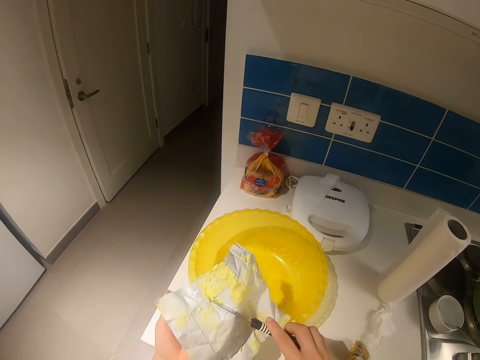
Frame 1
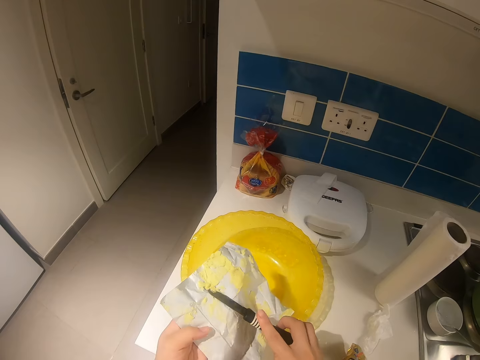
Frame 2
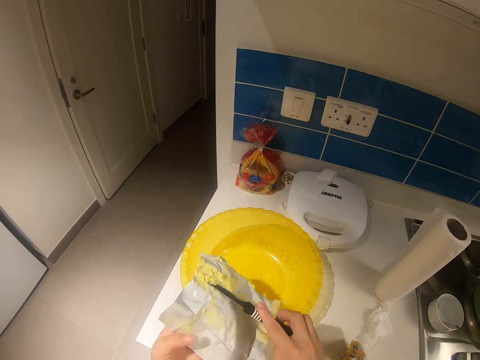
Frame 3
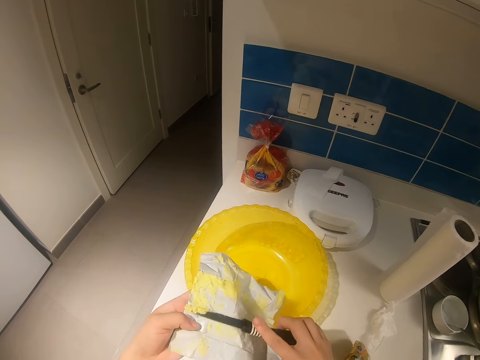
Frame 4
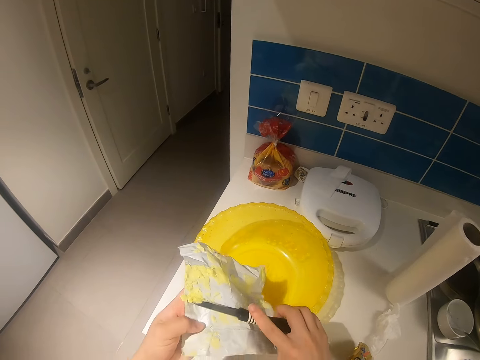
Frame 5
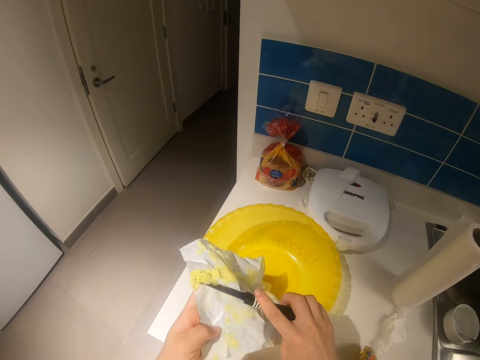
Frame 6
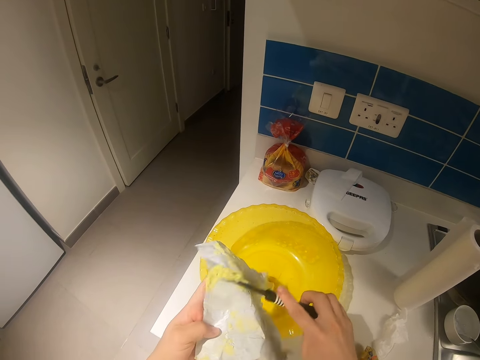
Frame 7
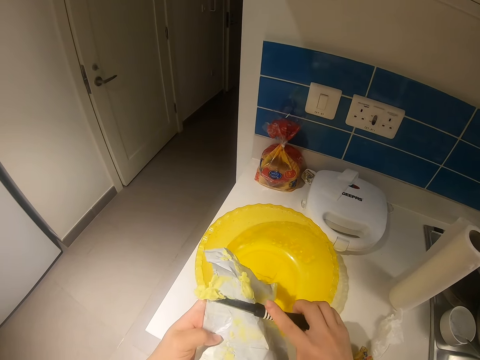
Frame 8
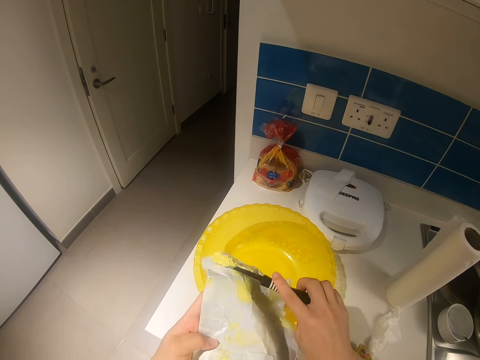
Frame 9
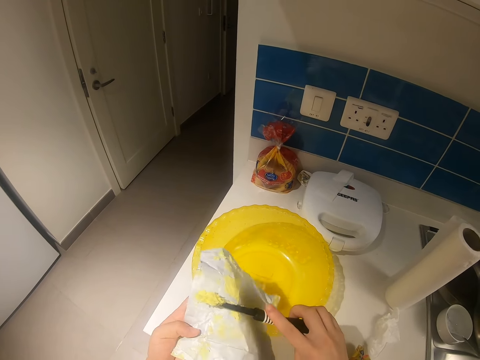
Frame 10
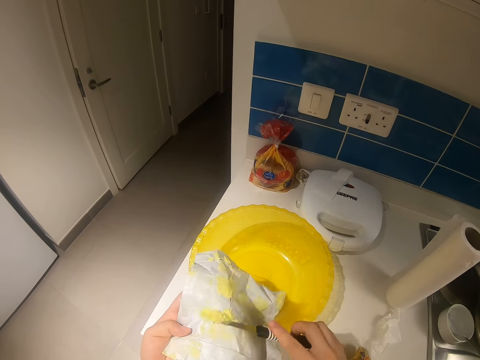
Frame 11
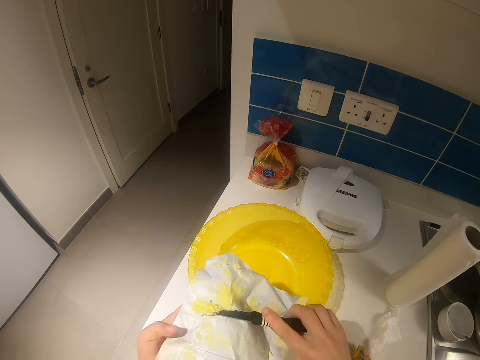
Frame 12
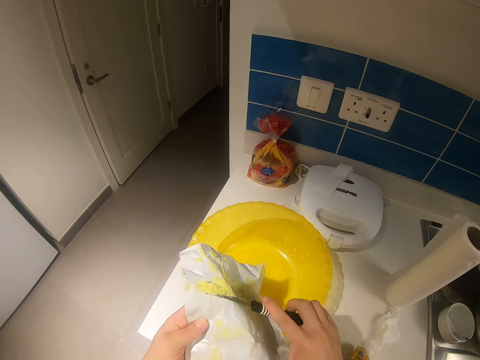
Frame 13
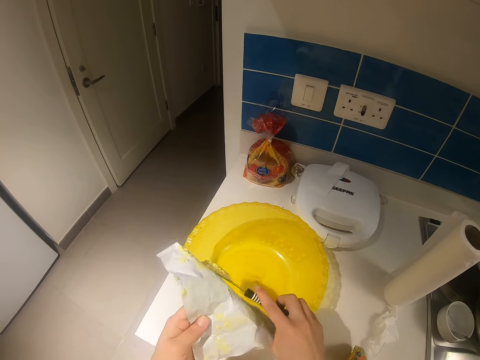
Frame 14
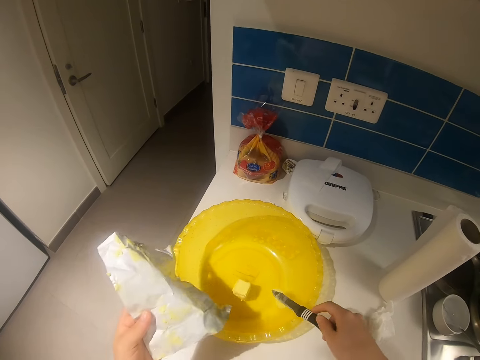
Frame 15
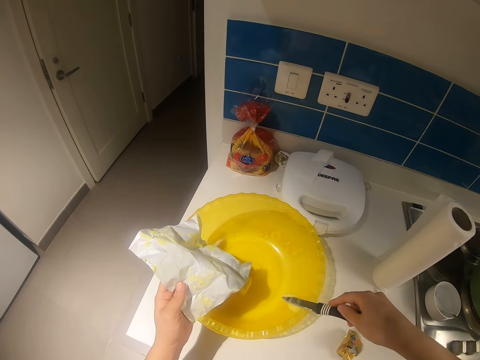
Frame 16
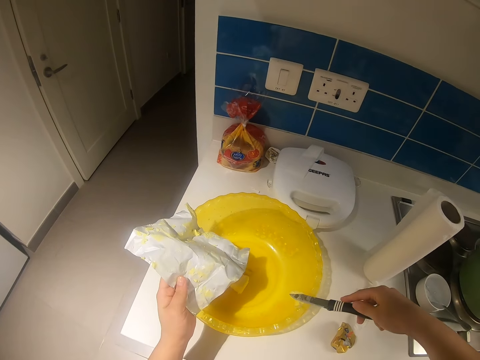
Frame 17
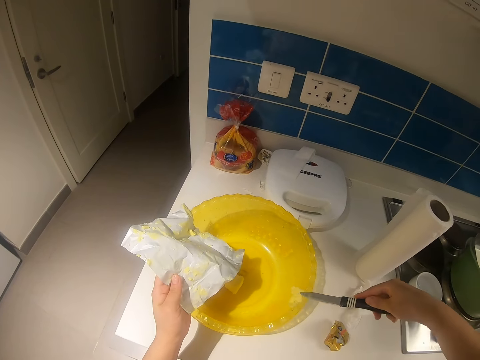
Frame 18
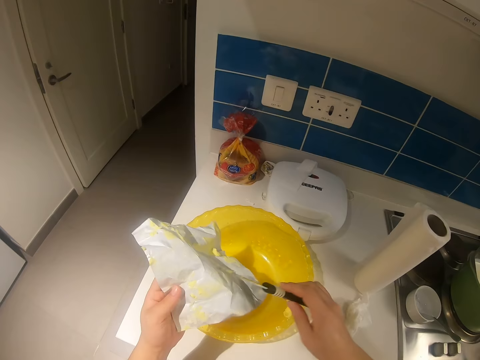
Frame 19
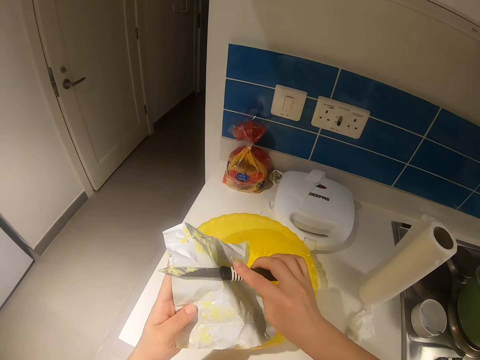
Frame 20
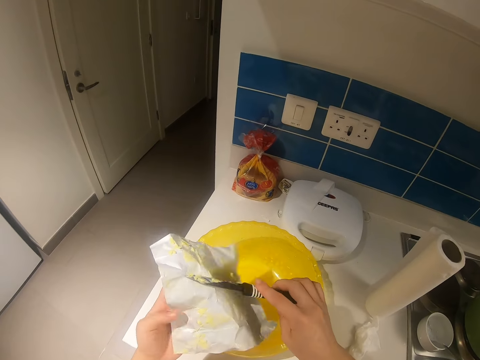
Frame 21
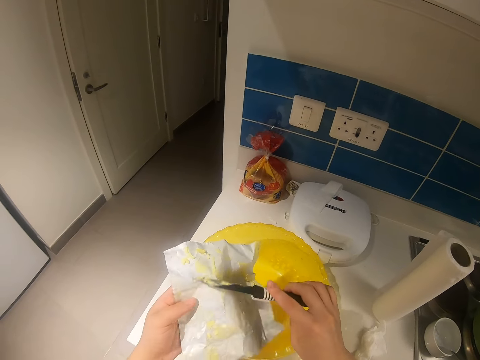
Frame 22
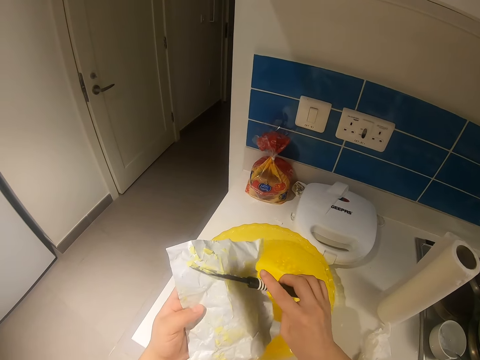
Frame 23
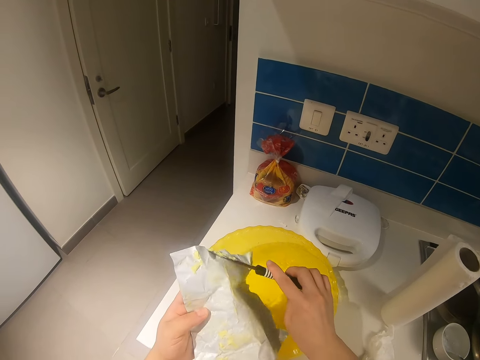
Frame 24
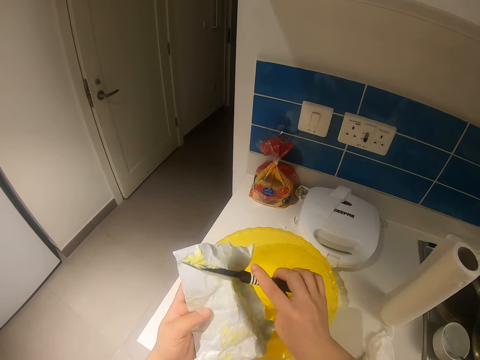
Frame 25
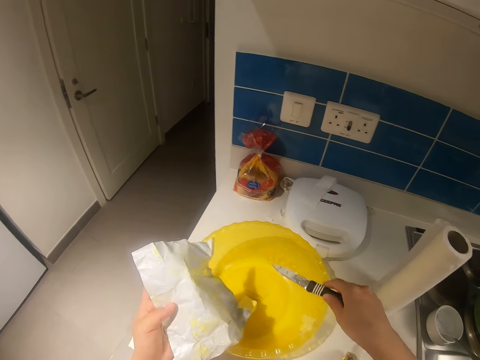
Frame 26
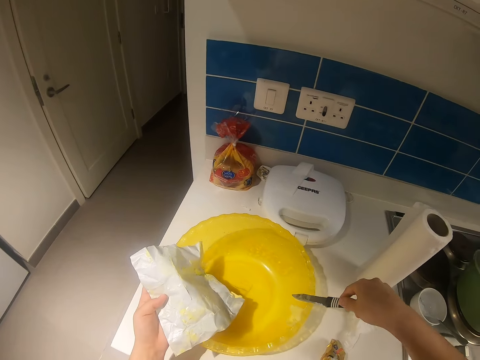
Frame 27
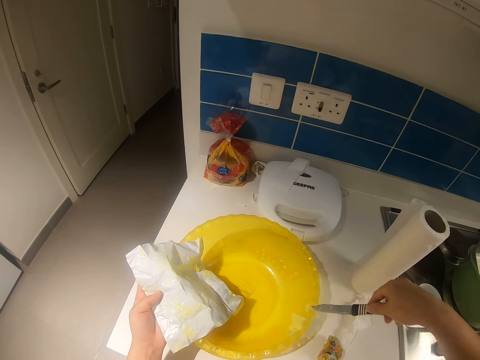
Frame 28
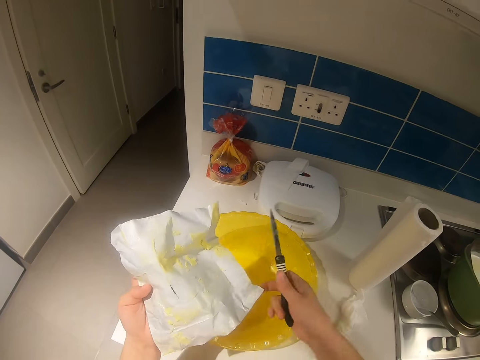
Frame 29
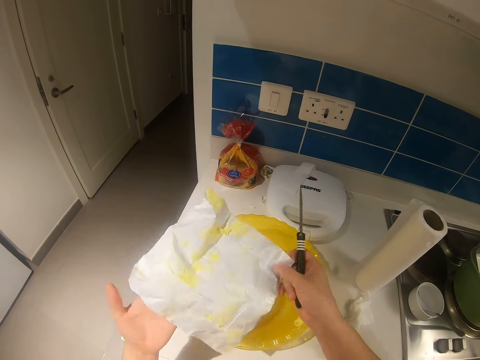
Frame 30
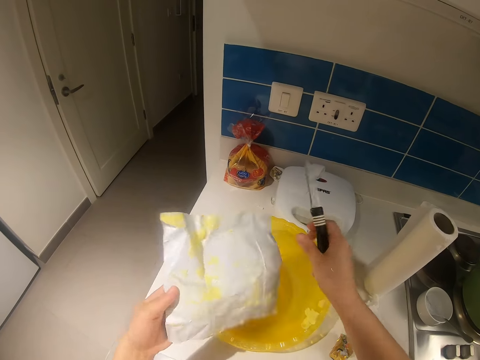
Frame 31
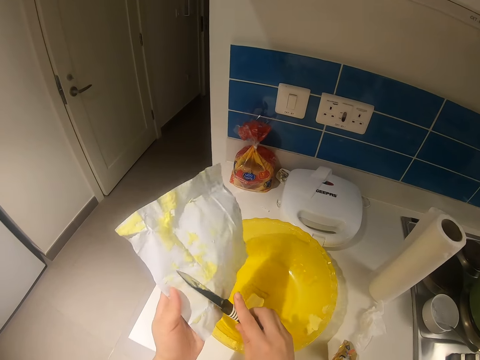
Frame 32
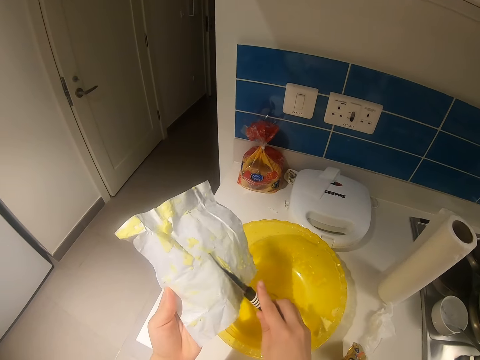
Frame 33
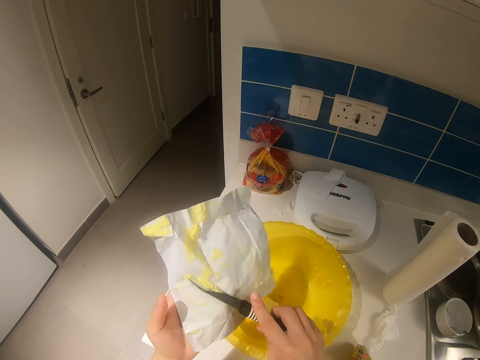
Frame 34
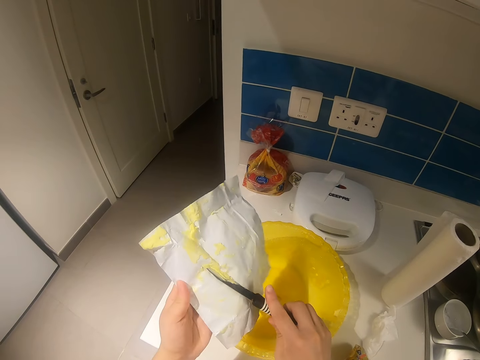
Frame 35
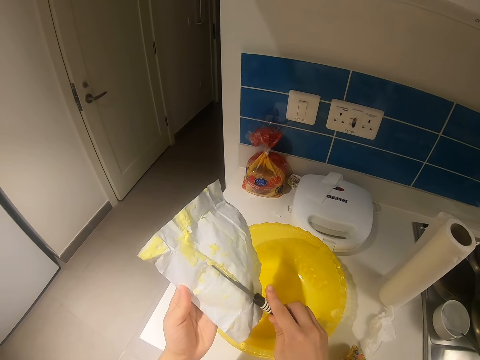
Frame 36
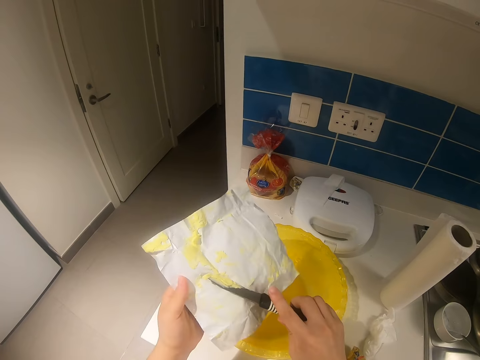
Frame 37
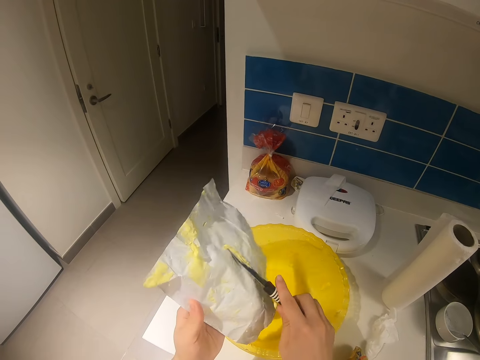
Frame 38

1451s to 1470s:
The camera wearer wipes something on the bowl. They remove something from the packaging paper. They wipe something on the bowl. They remove something from the packaging paper.

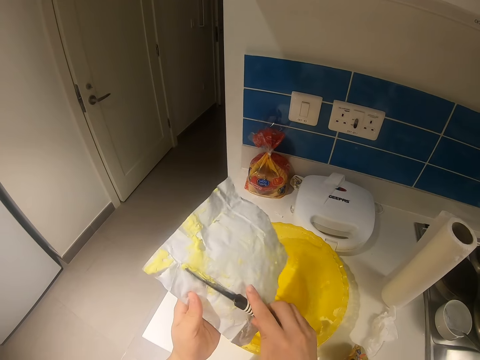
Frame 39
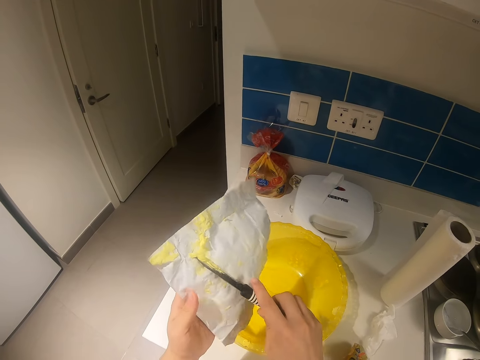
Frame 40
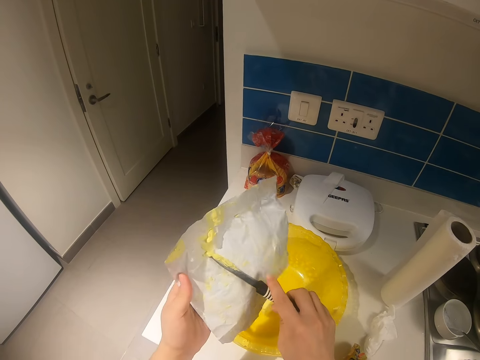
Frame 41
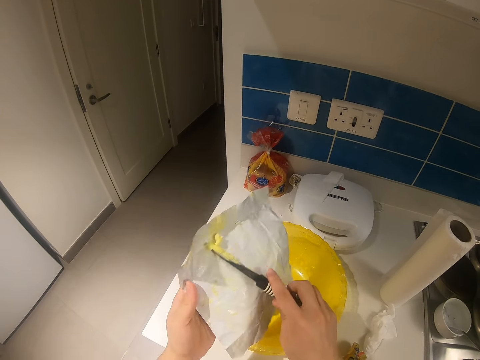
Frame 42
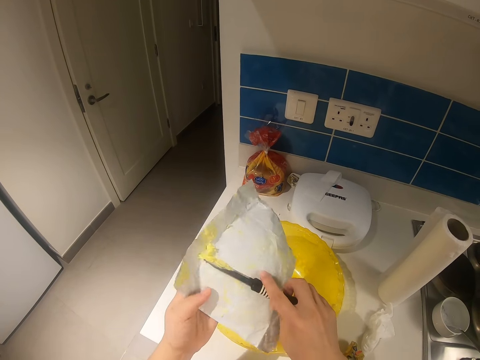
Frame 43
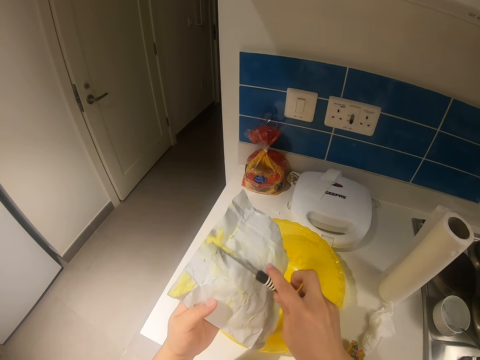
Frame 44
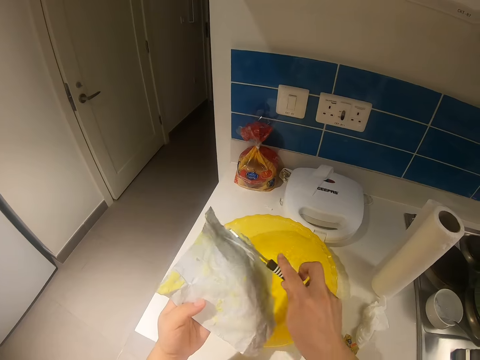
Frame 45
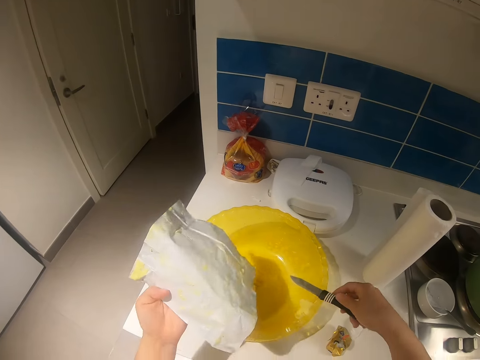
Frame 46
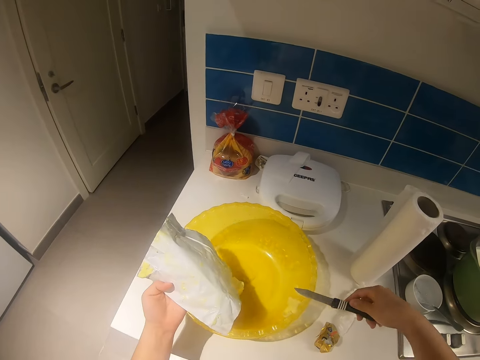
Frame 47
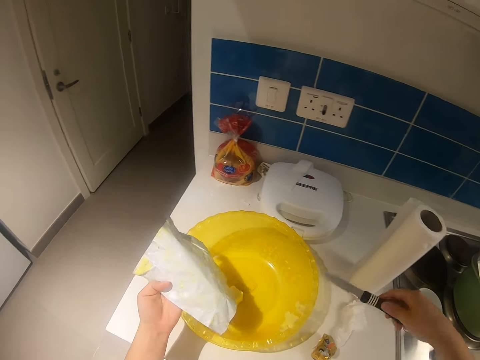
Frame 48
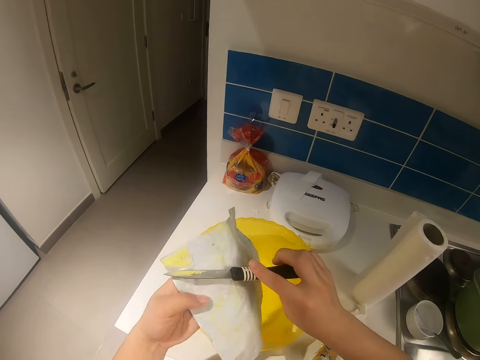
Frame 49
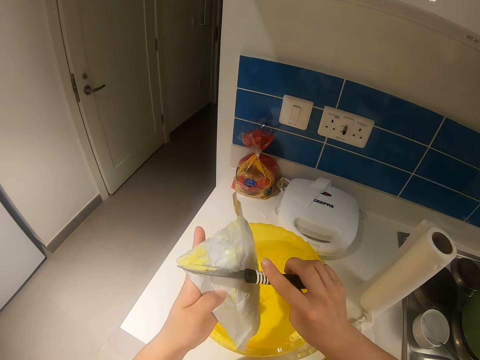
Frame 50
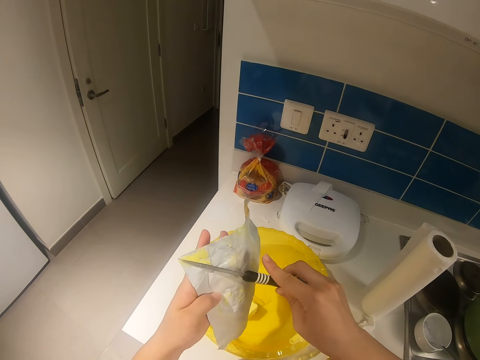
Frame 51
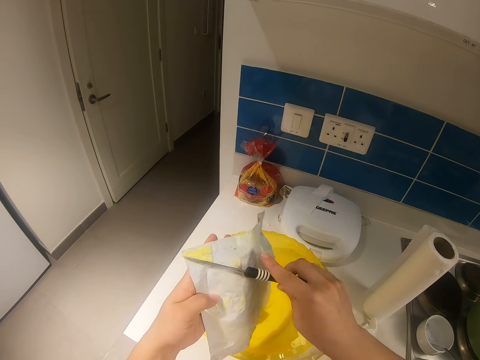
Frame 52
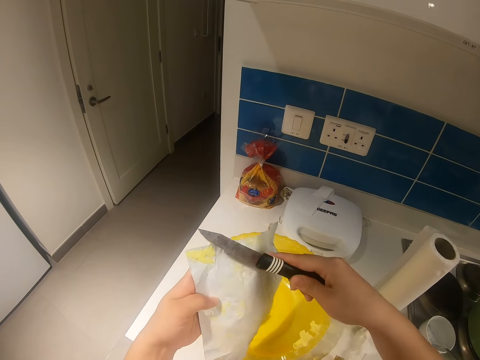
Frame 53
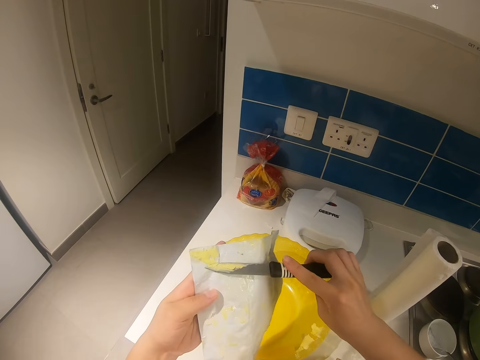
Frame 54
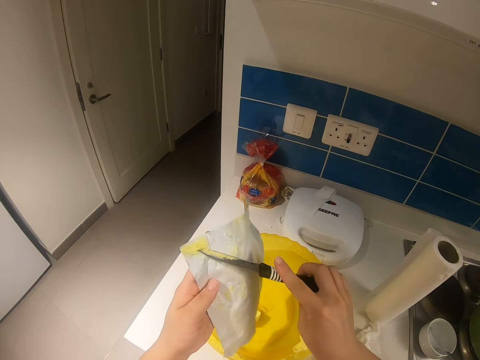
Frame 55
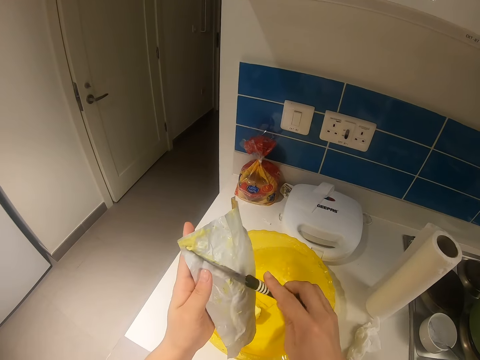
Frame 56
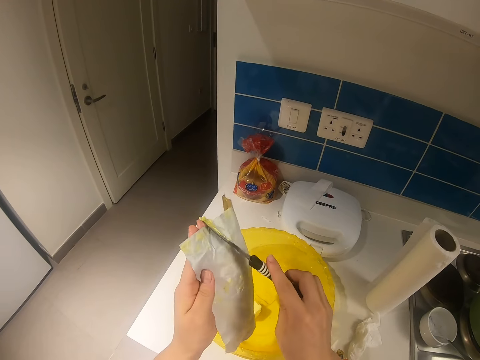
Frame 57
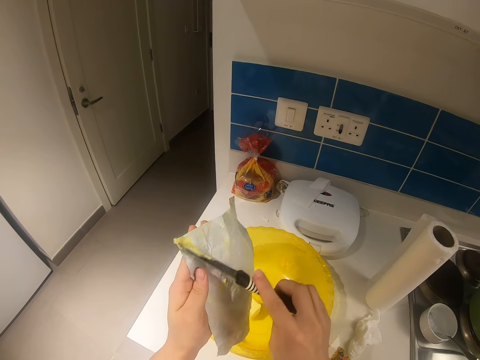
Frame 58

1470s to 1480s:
The camera wearer wipes something on the bowl. They remove something from the packaging paper.
